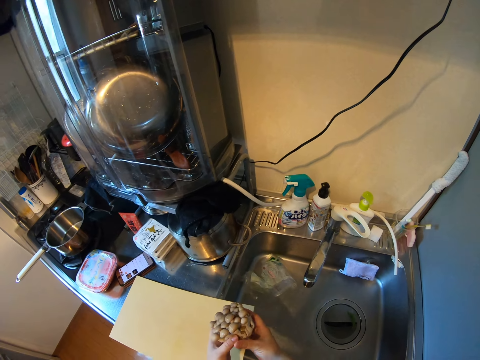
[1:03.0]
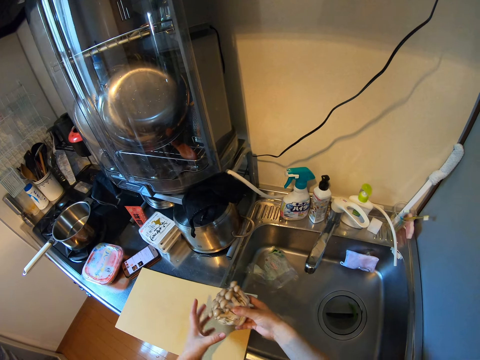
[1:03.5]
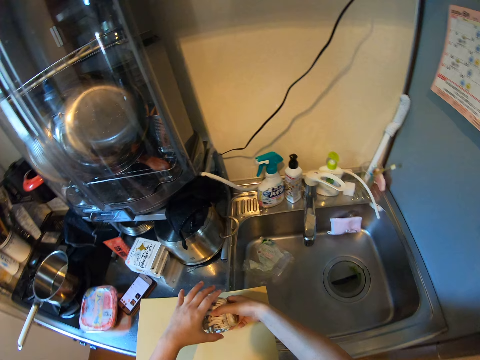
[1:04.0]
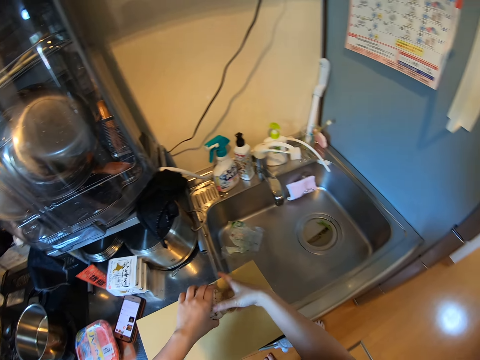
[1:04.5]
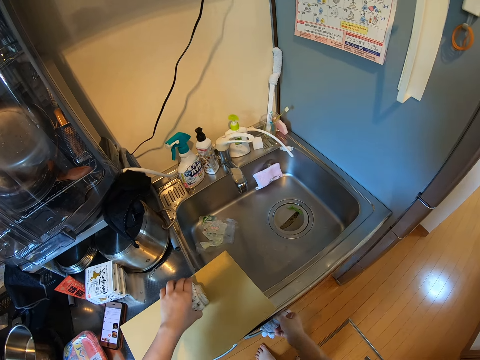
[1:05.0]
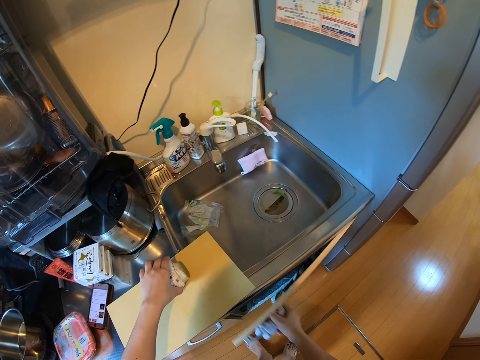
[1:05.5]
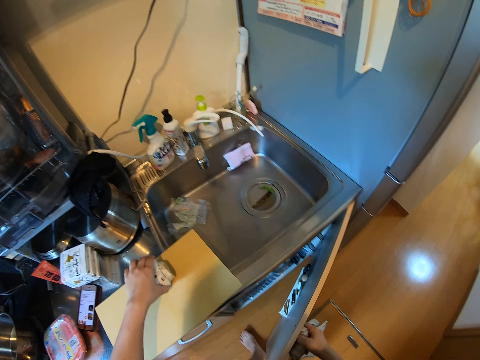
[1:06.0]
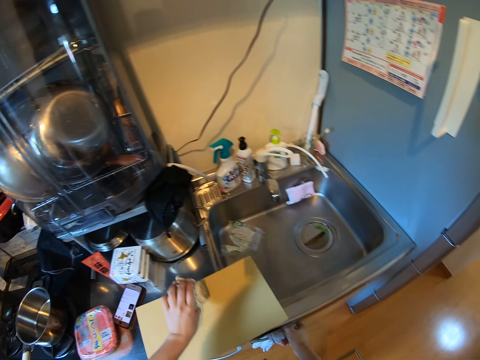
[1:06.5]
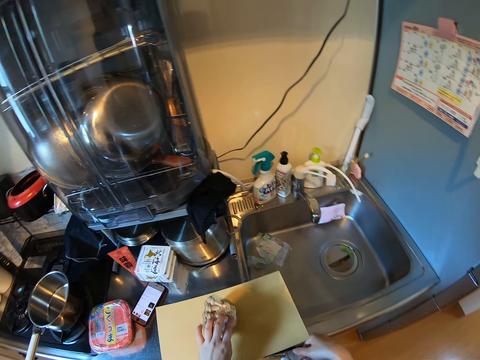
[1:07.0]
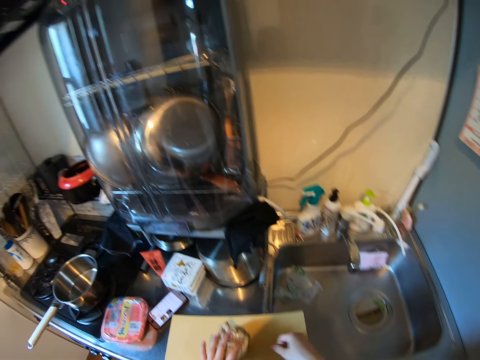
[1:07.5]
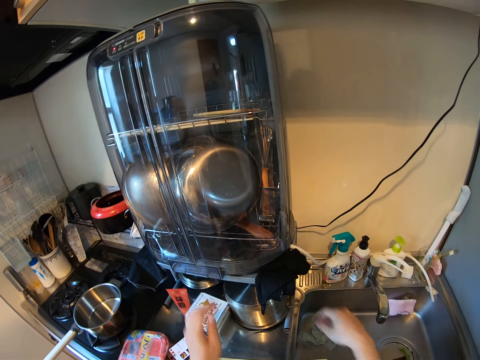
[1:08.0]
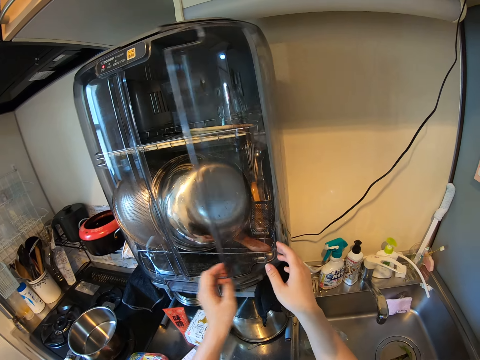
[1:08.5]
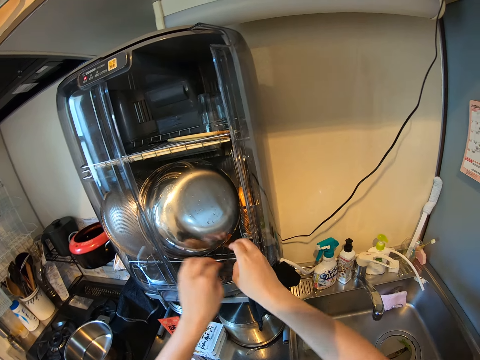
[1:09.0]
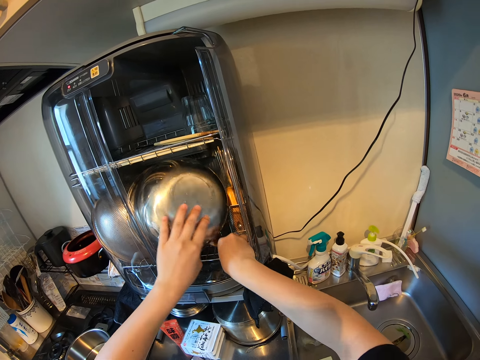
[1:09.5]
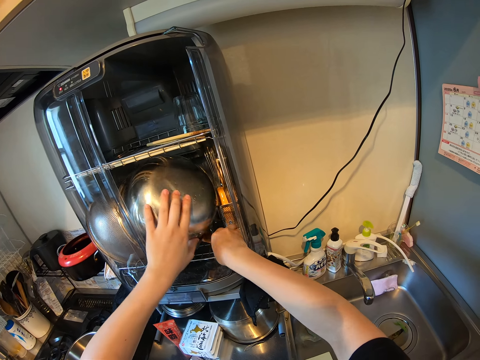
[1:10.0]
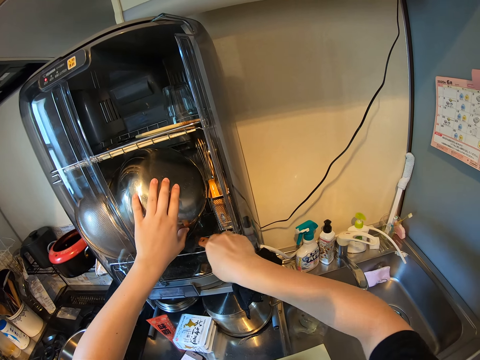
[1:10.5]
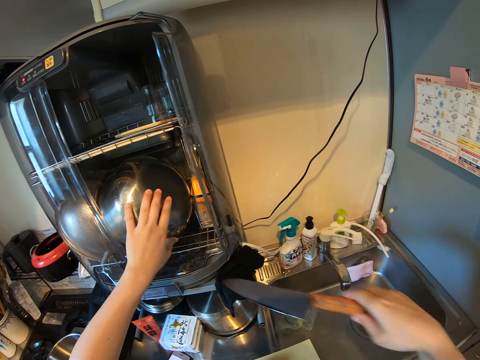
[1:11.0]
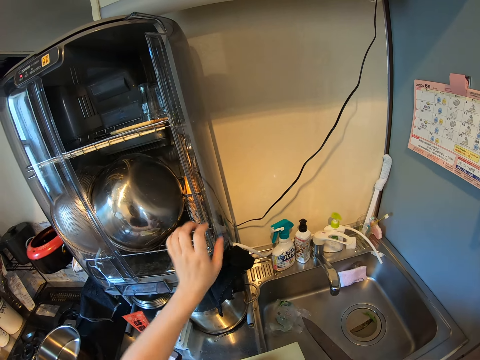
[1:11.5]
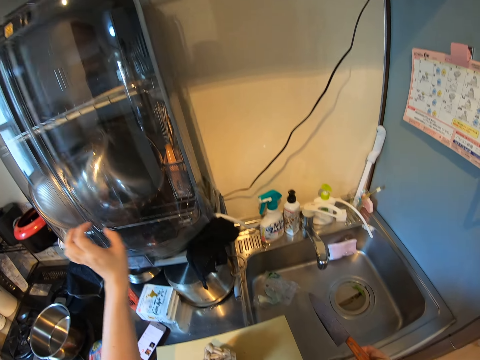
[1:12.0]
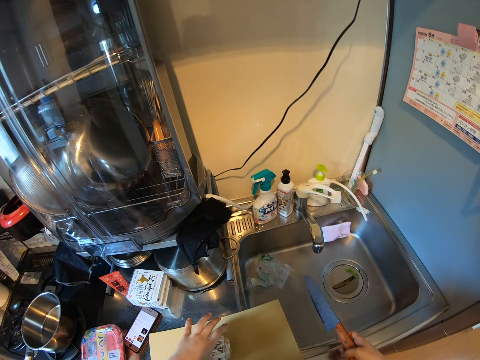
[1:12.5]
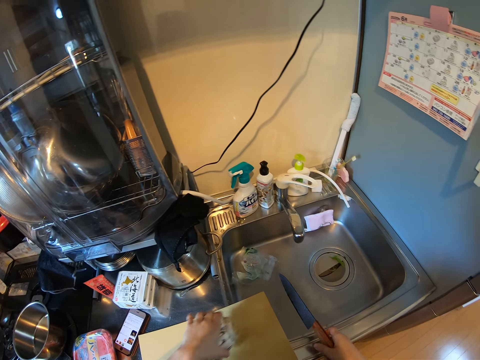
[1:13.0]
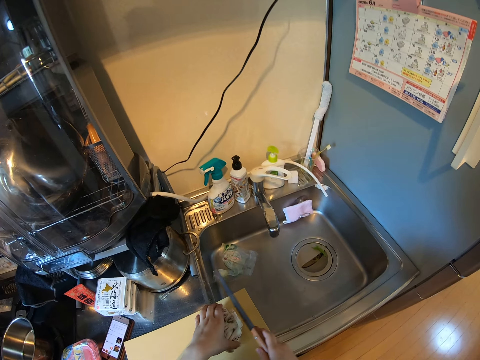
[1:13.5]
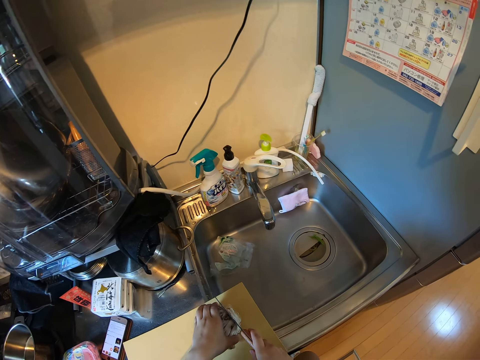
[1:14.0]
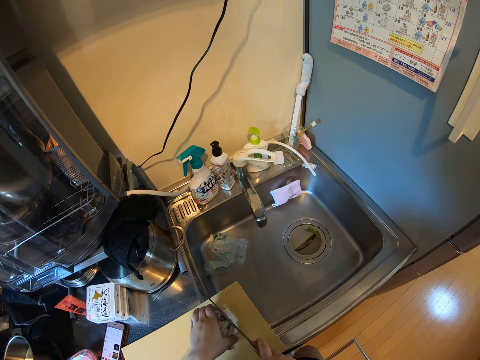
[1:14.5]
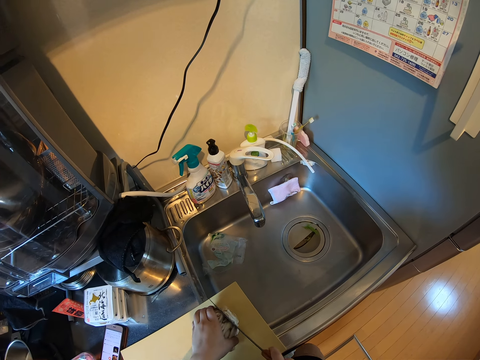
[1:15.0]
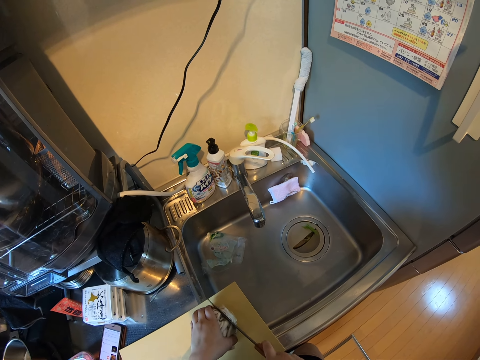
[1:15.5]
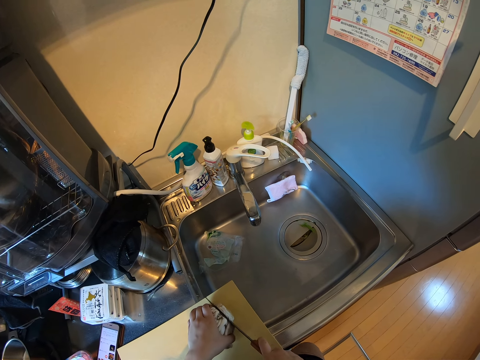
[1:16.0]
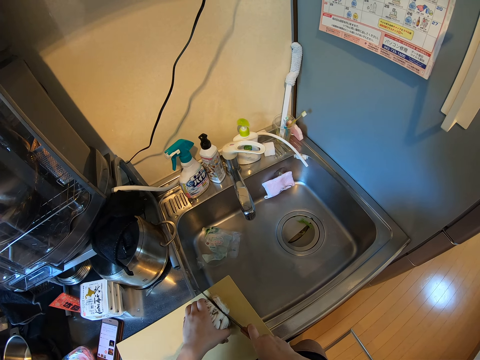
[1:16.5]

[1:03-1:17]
The camera wearer touches the mushrooms. They put the mushrooms on the chopping board and hold the mushrooms on the chopping board. They open a kitchen cabinet. They turn the mushrooms, close the kitchen cabinet and move the mushrooms on the chopping board. They open the kitchen sterilization cabinet. They move the pots. They bring out a knife from the kitchen sterilization cabinet. They close the kitchen sterilization cabinet. They pick the mushrooms and move the mushrooms on the chopping board. They put the mushrooms on the chopping board. They cut the mushrooms with the knife.

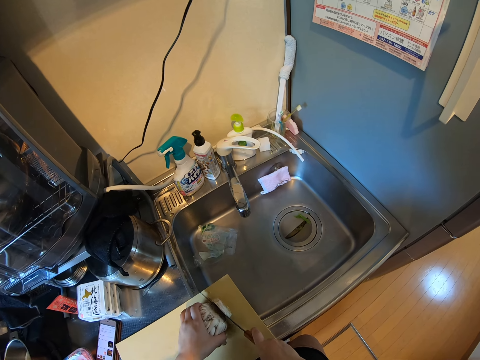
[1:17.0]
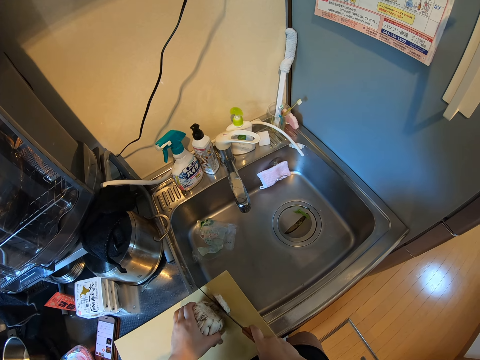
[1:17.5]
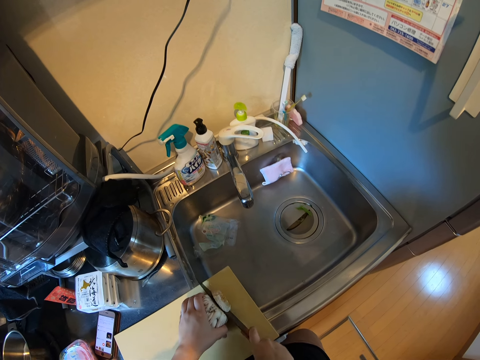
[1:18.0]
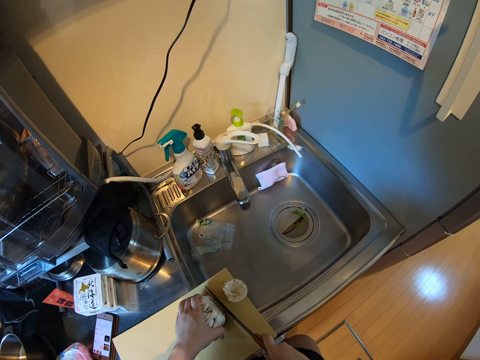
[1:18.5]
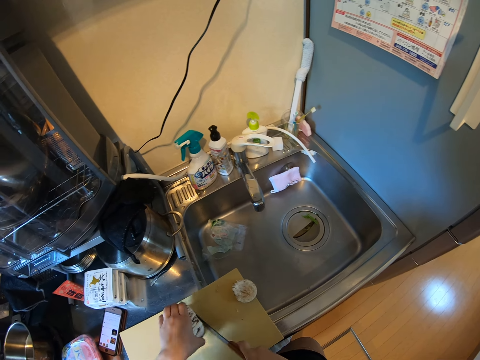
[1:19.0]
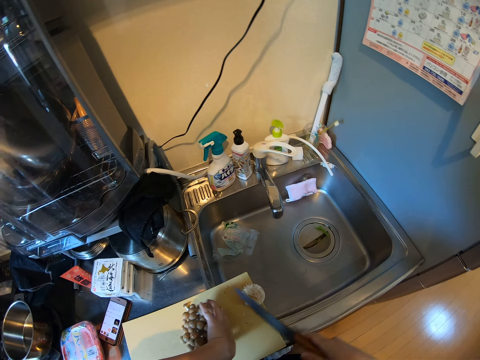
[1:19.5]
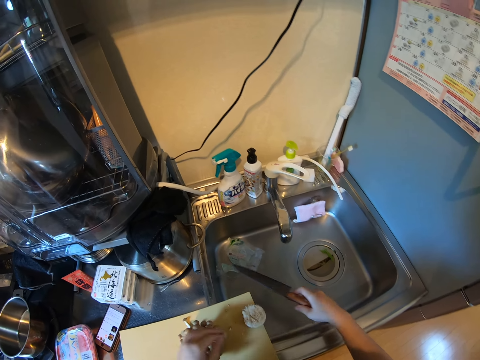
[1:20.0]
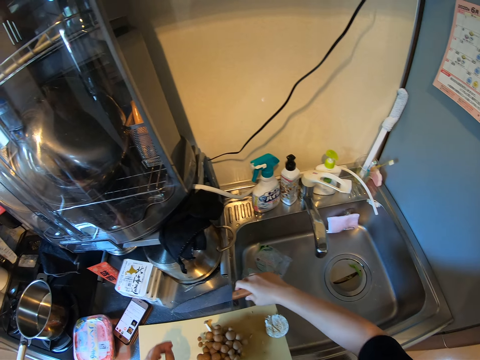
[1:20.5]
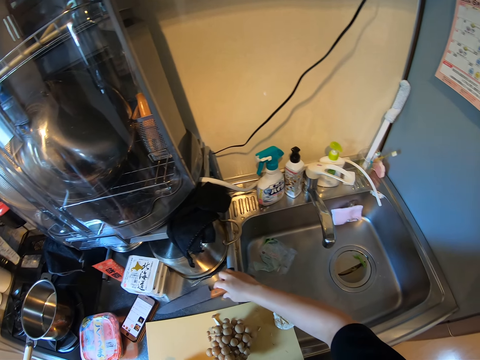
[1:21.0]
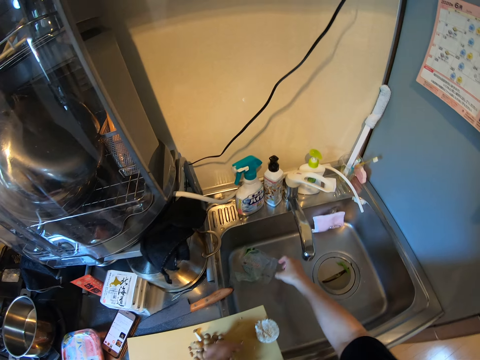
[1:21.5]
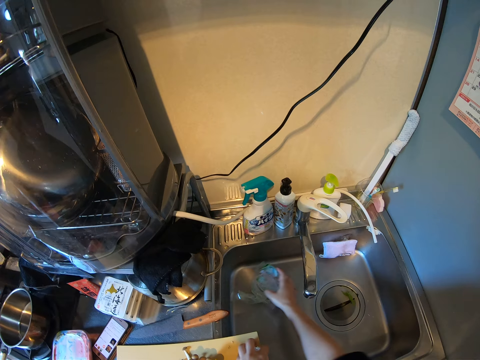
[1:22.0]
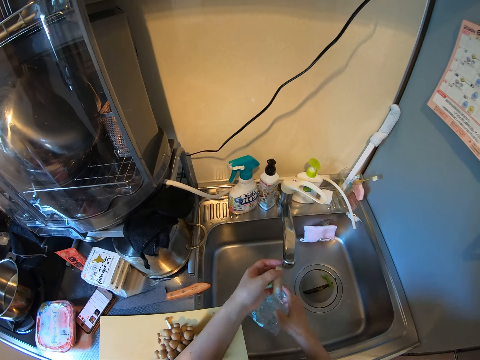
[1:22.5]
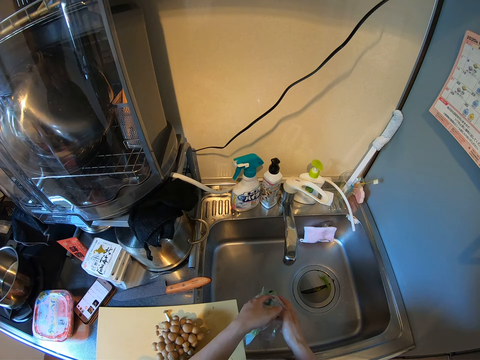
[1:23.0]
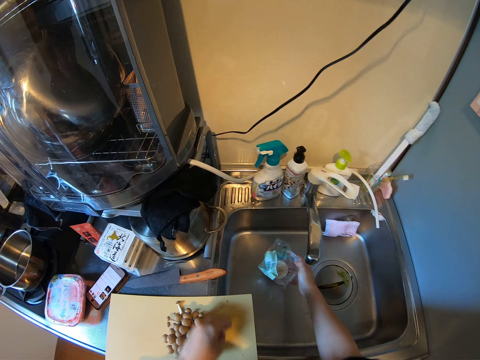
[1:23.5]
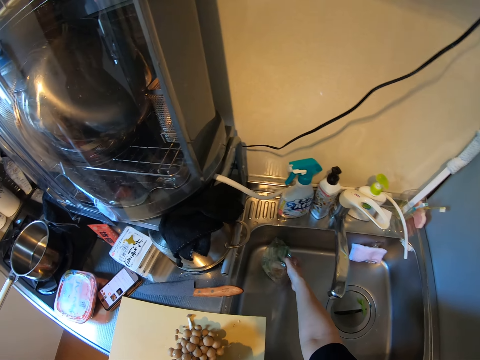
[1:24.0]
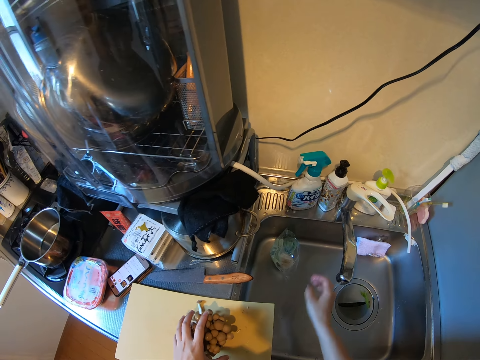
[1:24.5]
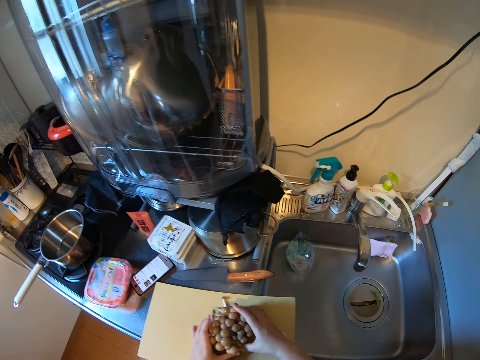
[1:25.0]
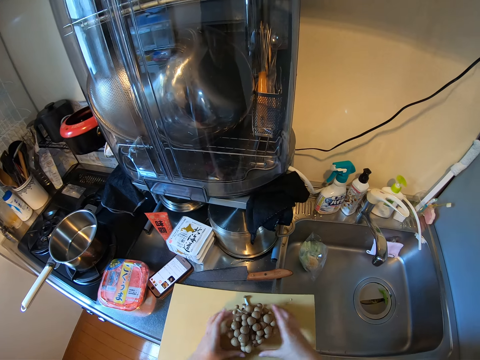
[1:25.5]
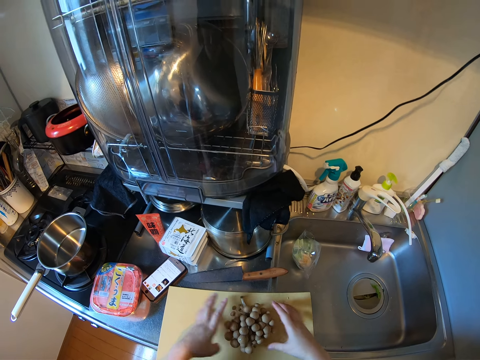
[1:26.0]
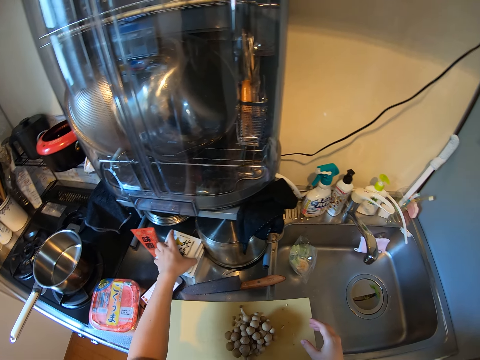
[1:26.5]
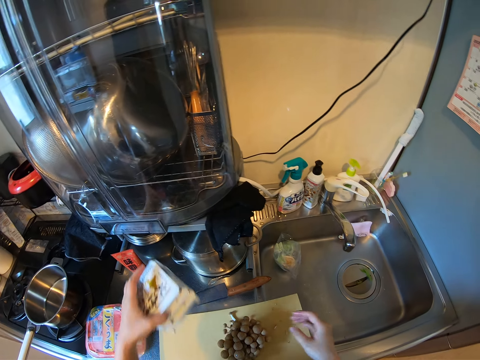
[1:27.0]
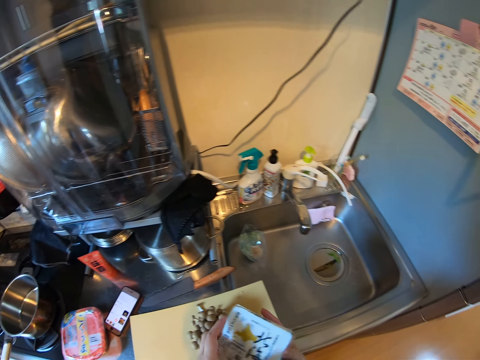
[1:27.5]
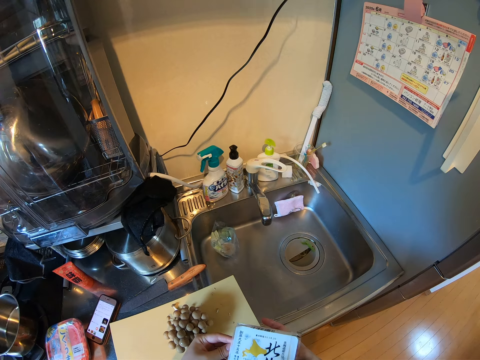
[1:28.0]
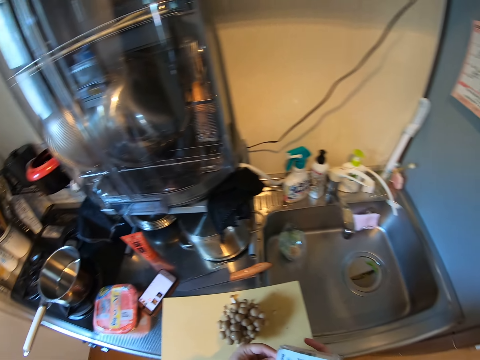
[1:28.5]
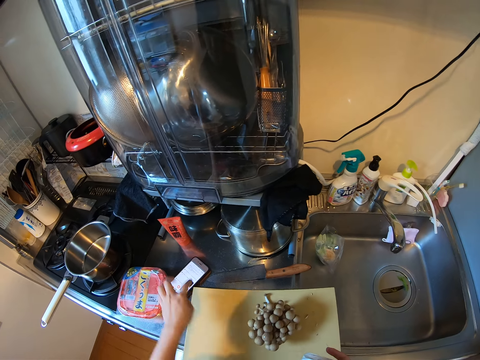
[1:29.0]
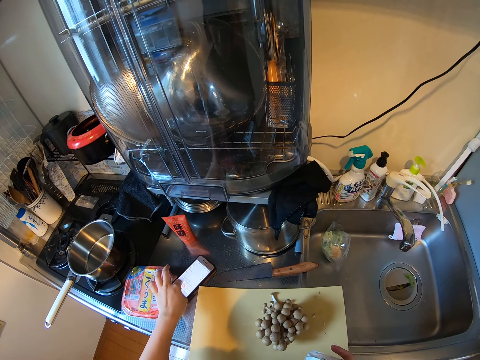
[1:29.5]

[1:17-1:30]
The camera wearer moves the mushrooms. They turn the mushrooms on the chopping board. They drop the knife on the kitchen worktop. They pick the mushroom and pick up the nylon from the sink. They put part of the mushrooms in the nylon. They drop the nylon in the sink. They move the mushrooms and hold the mushrooms. They pick up the pack or plastic container from the kitchen worktop. They pass the plastic container to the right hand. They unwrap the plastic container. They pull a container in the pack. They scroll the phone.
